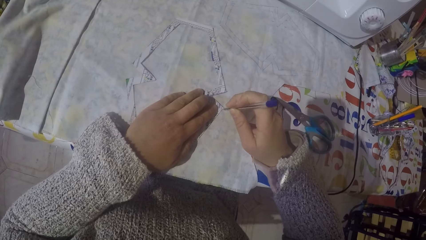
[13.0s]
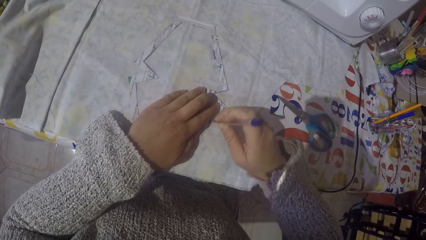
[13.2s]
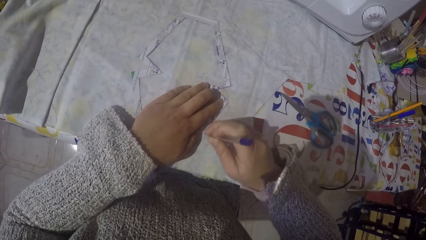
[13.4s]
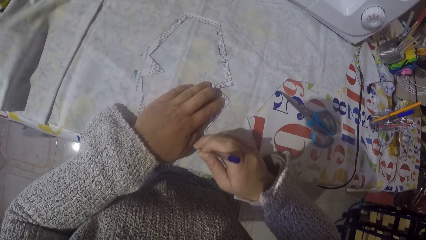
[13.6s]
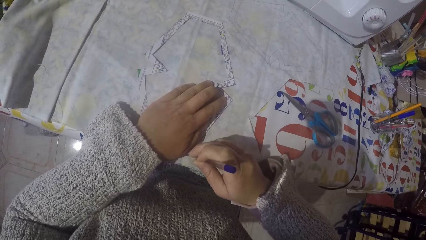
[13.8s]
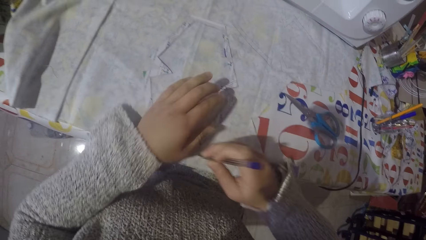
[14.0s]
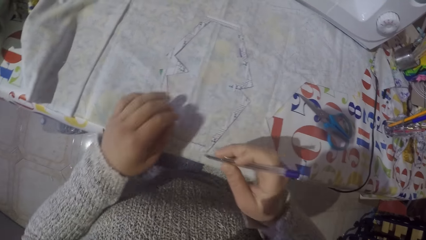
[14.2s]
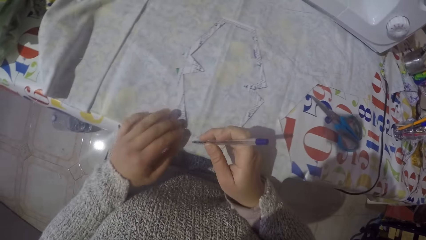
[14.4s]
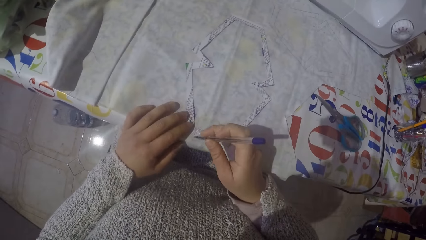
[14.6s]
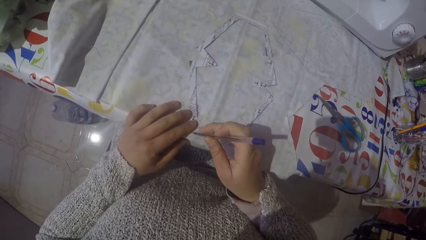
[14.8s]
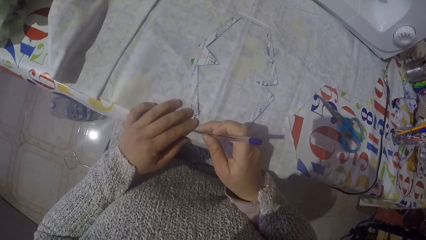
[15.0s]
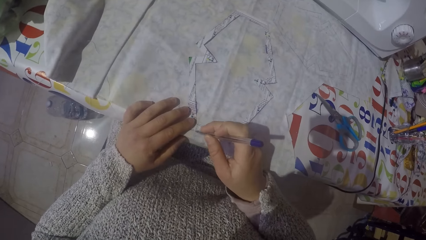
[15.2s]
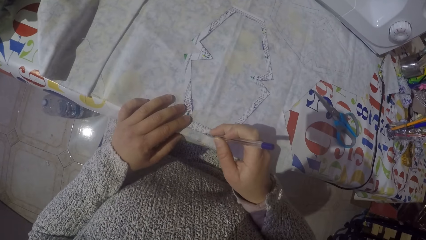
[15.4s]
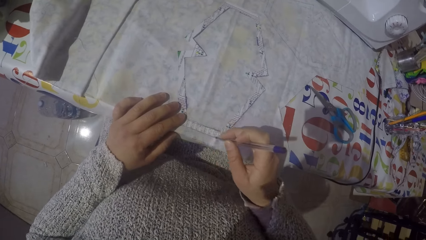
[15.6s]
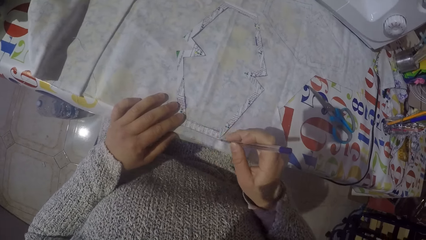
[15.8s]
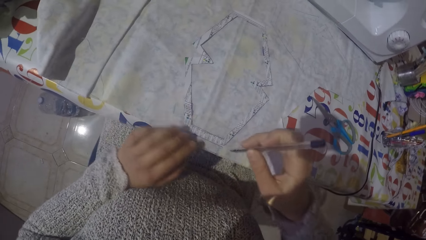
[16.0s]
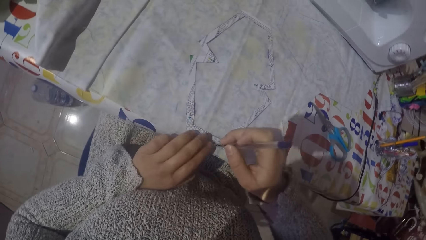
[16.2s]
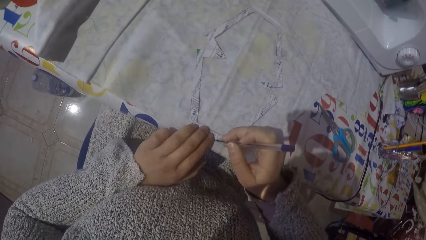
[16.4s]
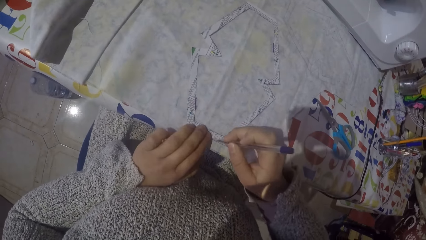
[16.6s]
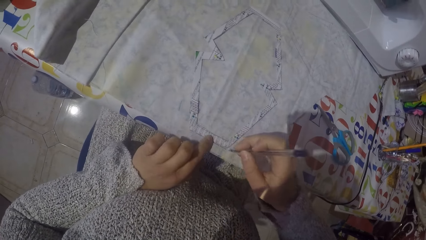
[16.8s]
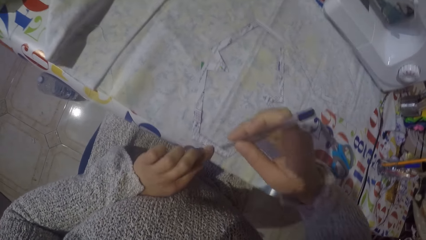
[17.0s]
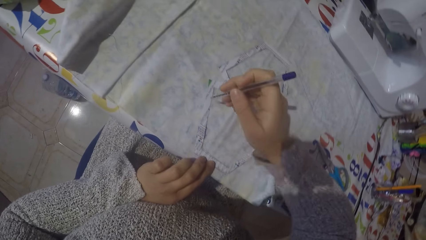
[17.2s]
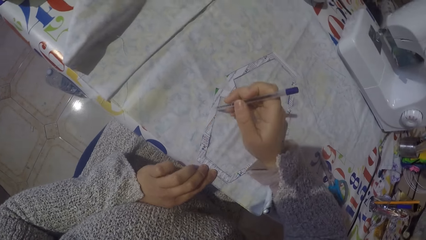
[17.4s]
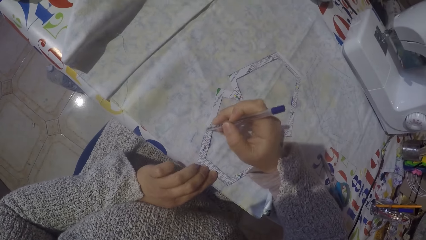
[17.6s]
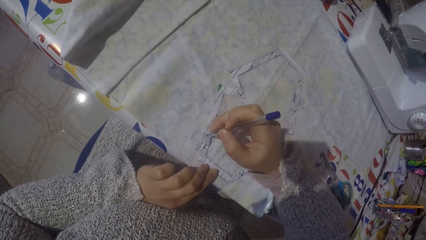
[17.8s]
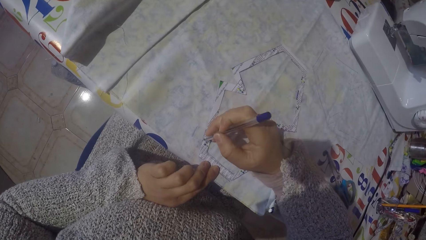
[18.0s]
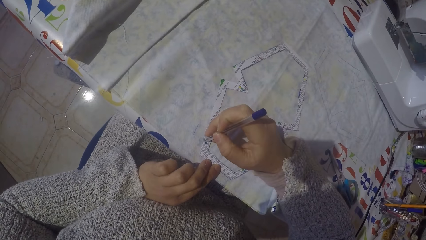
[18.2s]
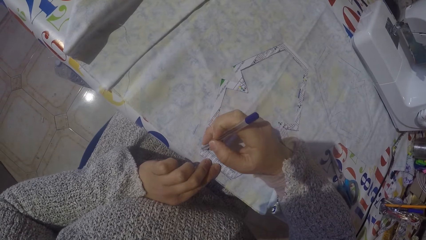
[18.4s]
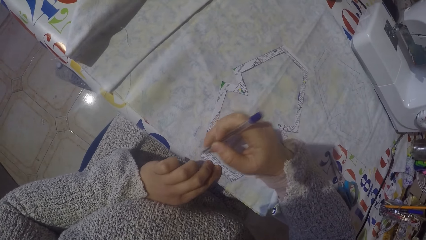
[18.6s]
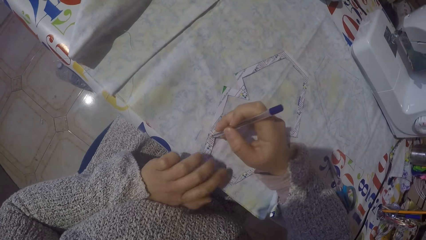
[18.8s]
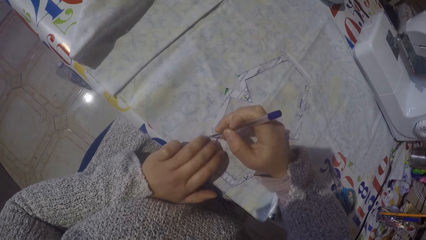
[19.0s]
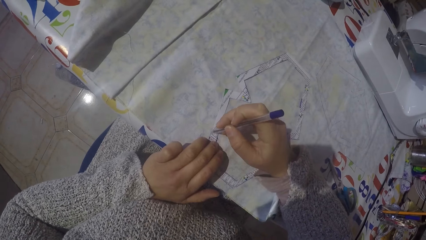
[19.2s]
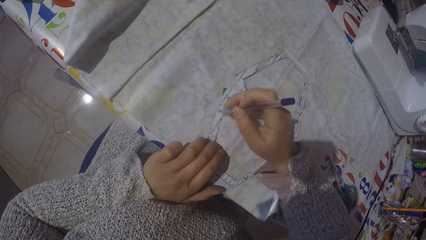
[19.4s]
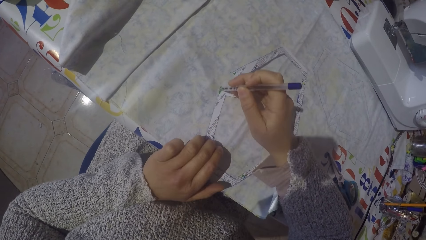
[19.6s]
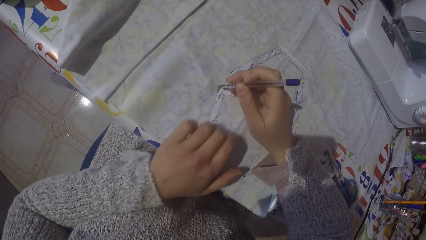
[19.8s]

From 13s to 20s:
The camera wearer draws a line on a paper.

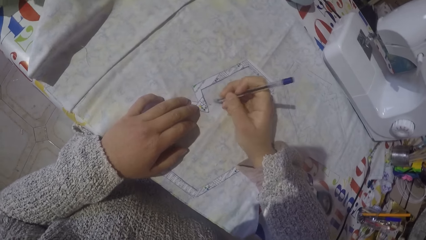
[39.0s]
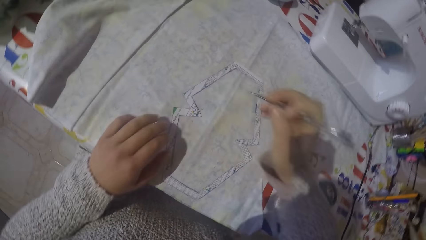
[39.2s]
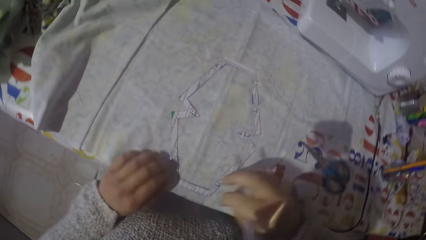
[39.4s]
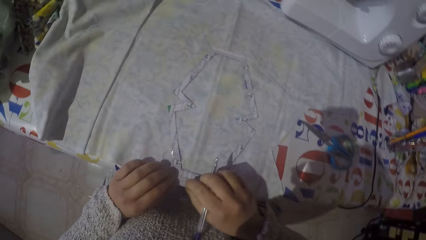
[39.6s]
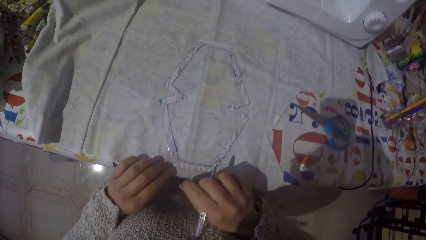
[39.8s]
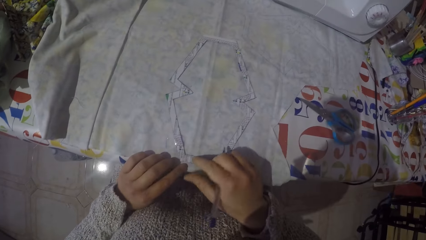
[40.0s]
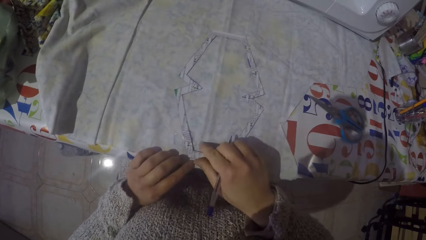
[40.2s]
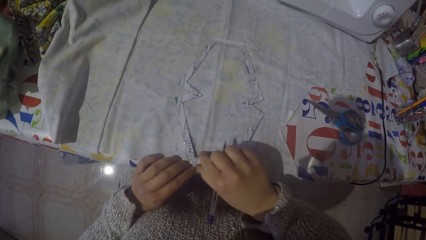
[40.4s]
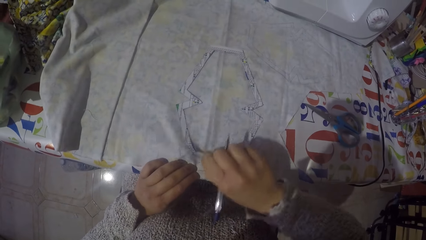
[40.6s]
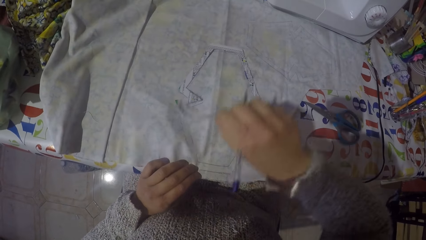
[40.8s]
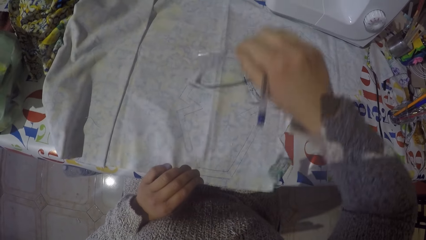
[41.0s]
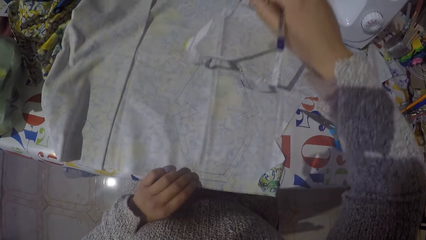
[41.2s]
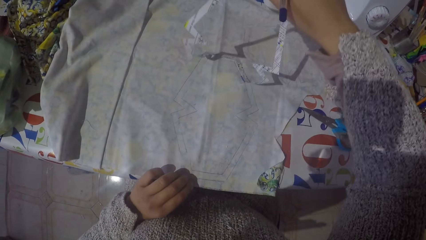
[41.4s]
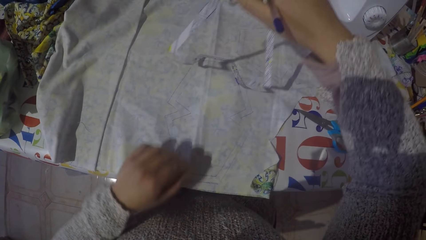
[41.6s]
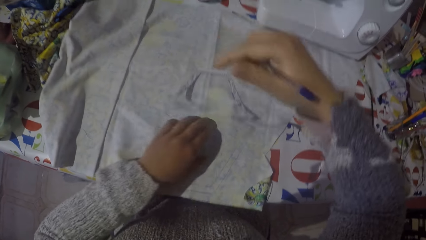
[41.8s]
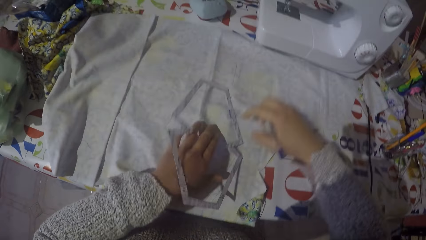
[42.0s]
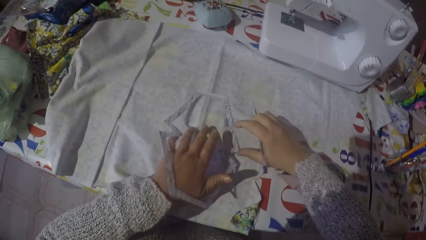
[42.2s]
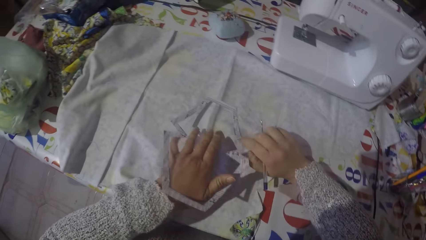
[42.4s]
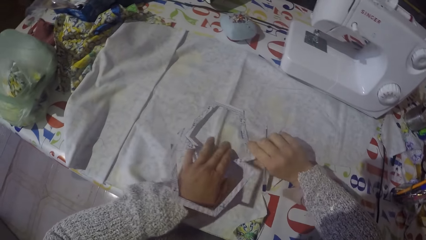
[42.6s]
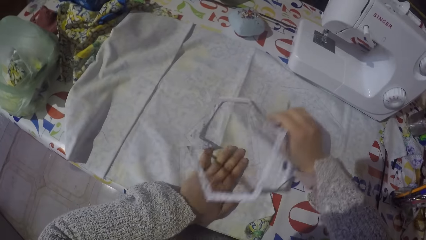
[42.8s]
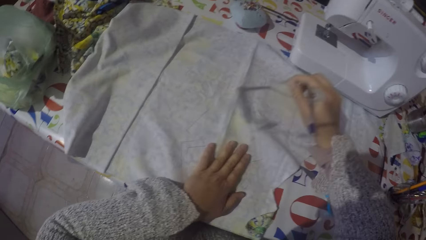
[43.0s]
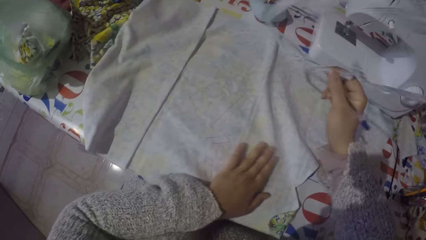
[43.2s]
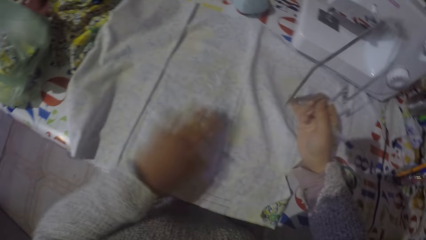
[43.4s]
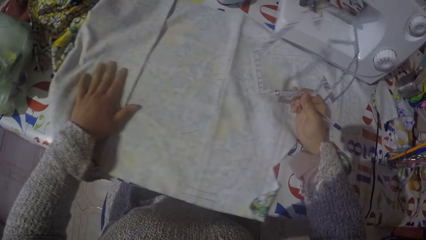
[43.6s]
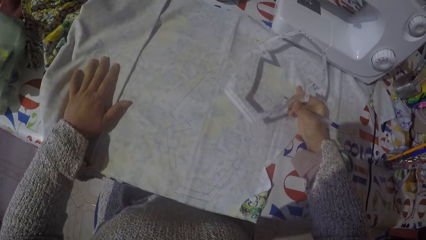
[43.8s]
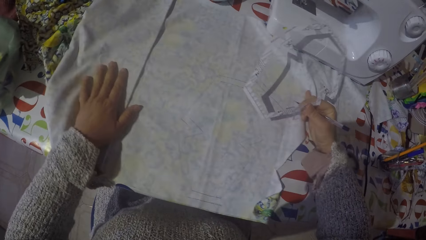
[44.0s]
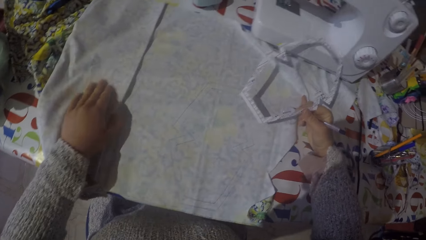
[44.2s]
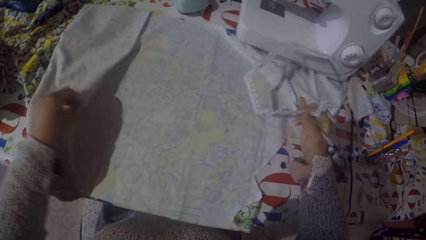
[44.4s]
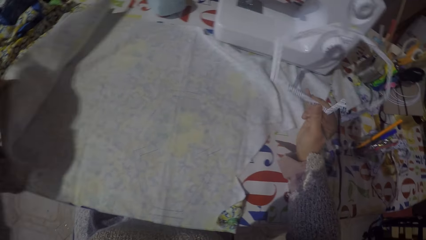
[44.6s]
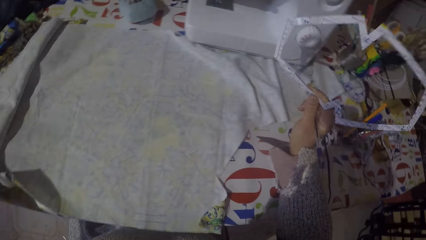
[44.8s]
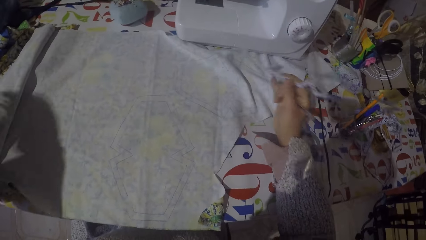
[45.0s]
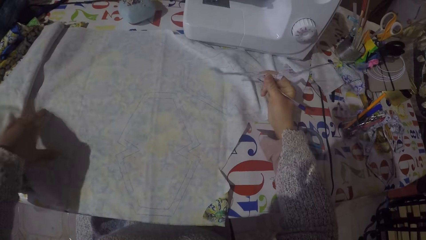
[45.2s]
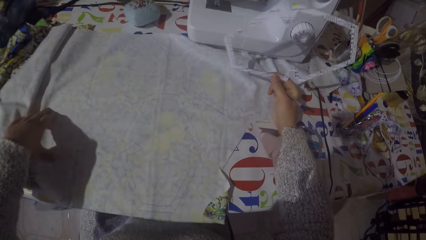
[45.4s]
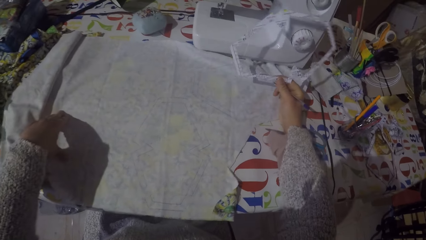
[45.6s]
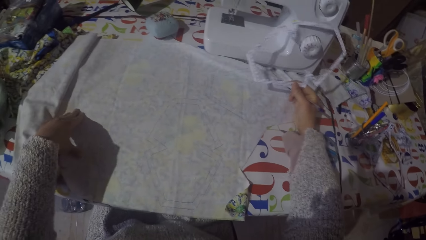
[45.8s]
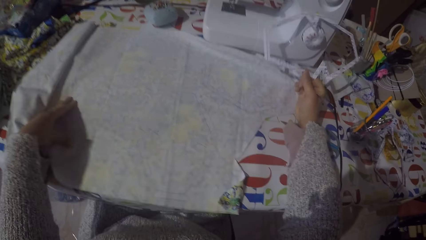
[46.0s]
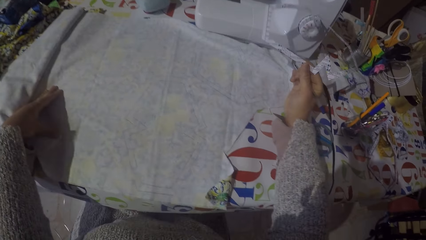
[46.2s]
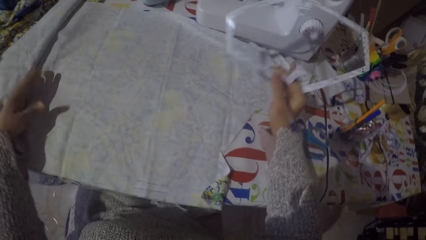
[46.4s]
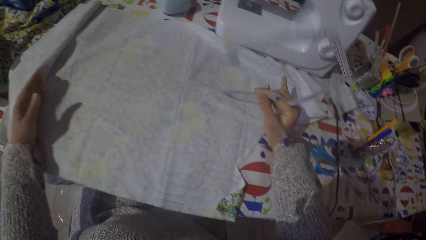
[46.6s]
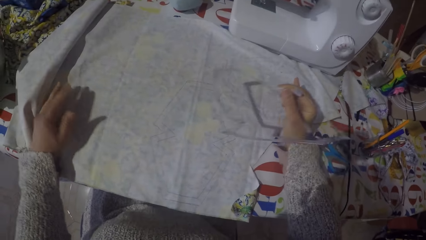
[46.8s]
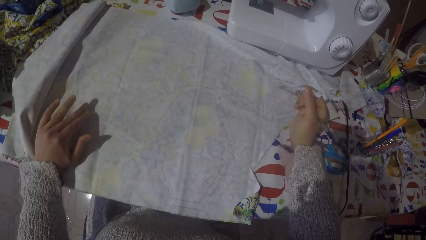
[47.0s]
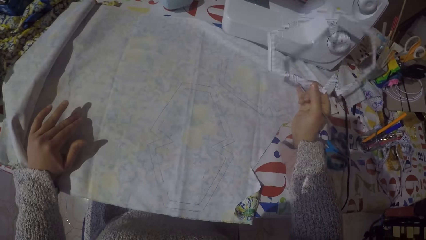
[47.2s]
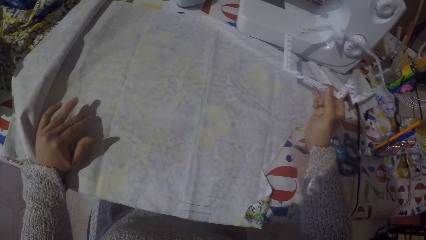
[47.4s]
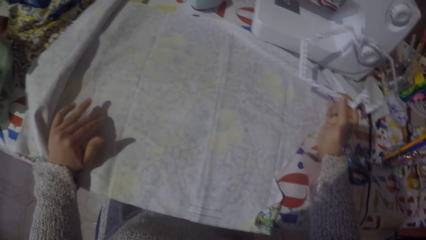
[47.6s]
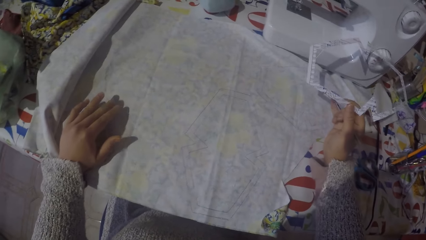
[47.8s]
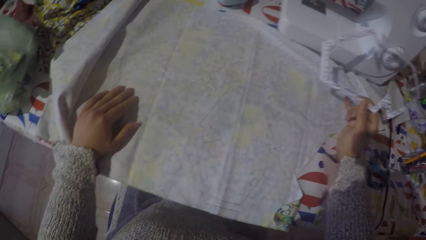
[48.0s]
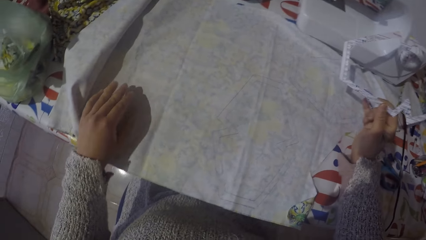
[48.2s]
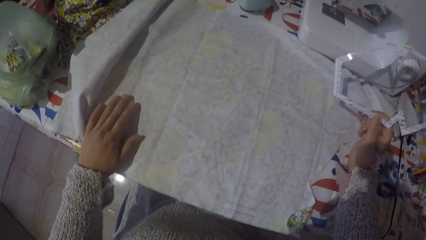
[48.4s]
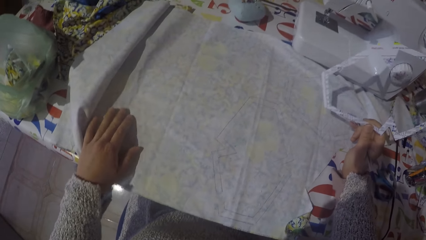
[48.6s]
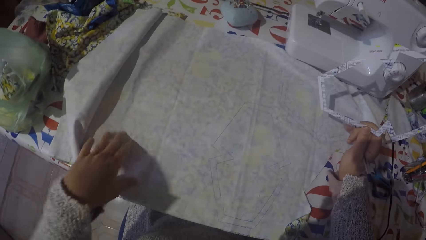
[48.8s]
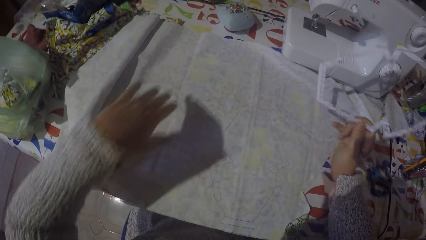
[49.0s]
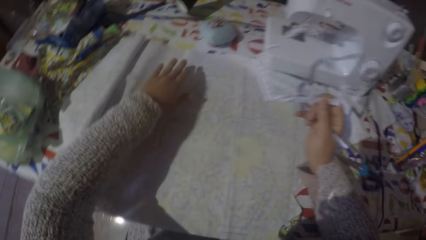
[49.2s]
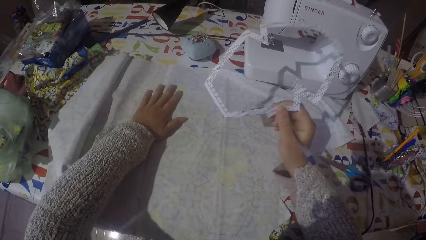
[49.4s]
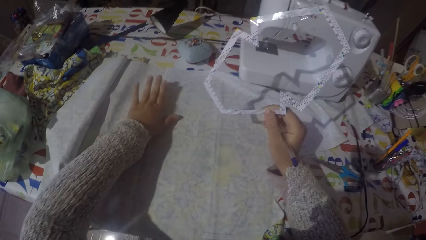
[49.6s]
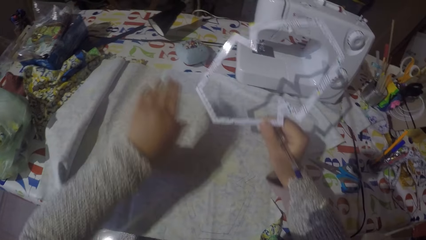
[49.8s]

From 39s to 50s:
The camera wearer writes on paper. They peel the ruler guide. They remove a cut paper.
